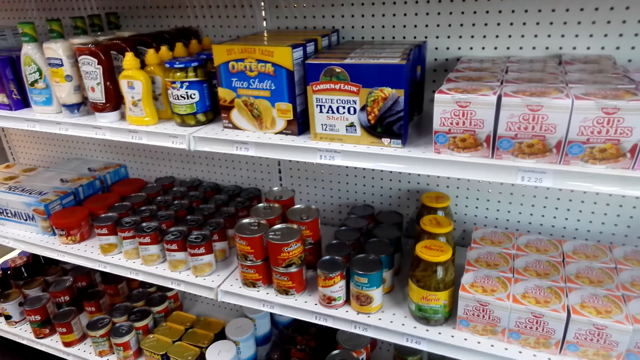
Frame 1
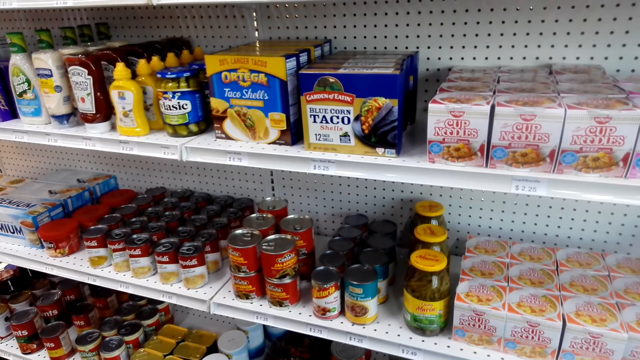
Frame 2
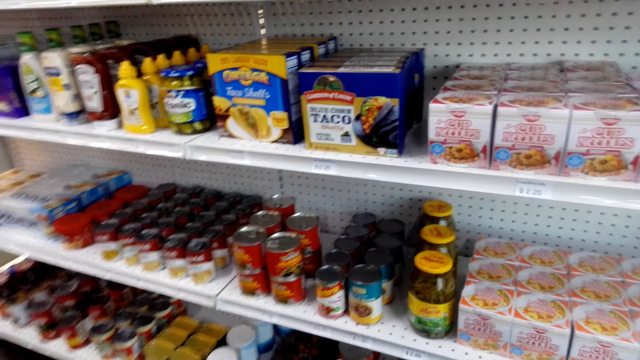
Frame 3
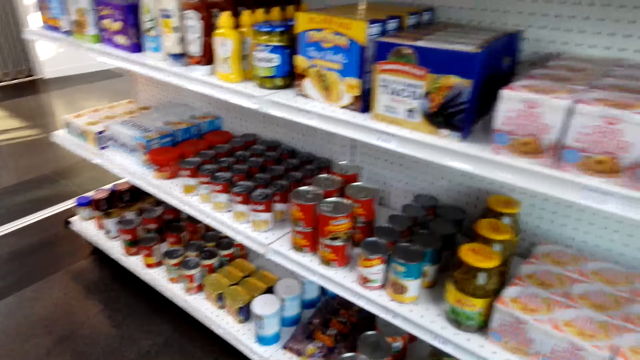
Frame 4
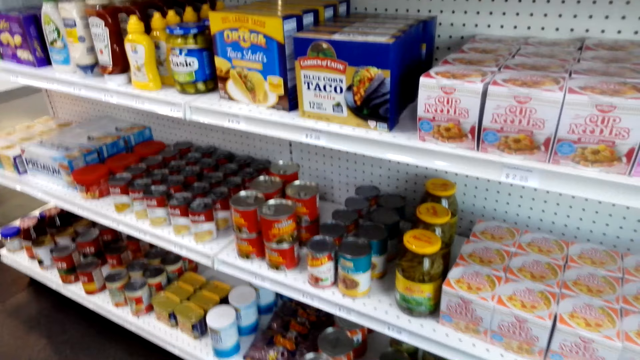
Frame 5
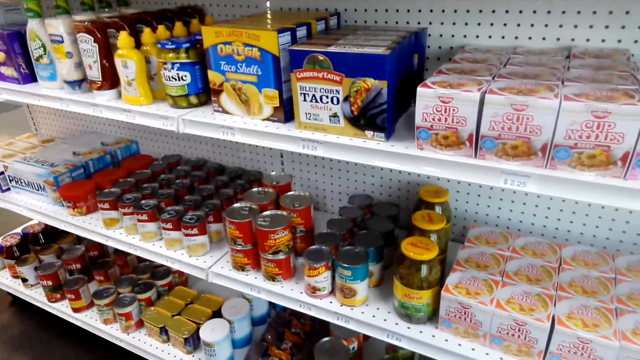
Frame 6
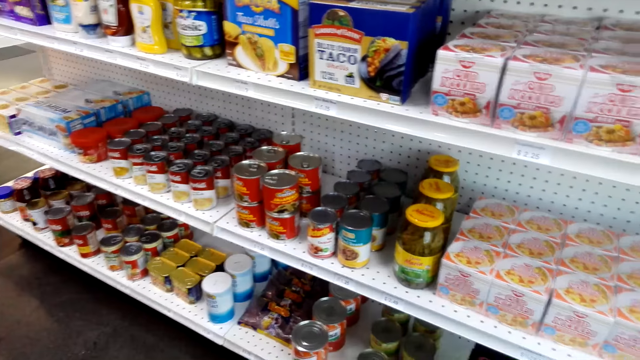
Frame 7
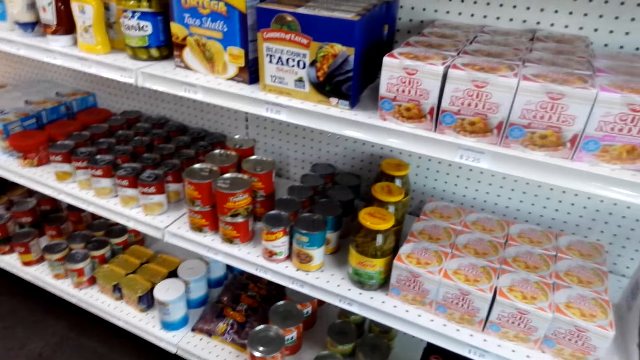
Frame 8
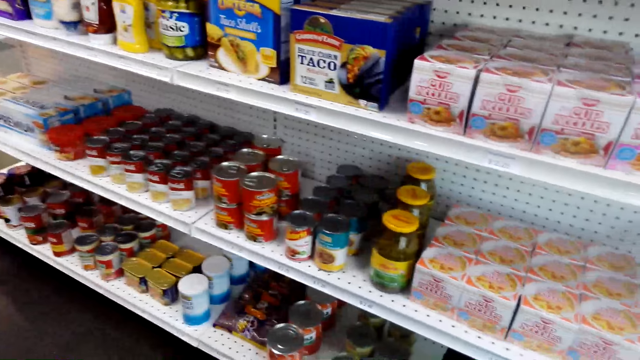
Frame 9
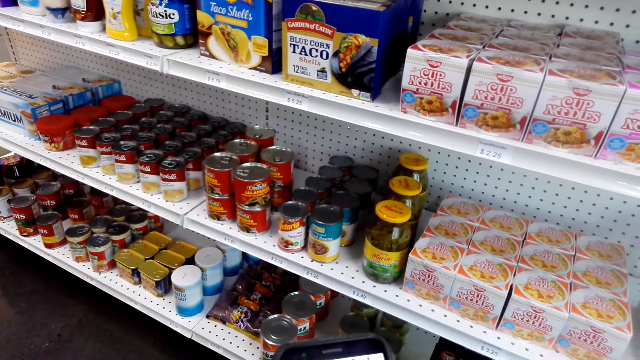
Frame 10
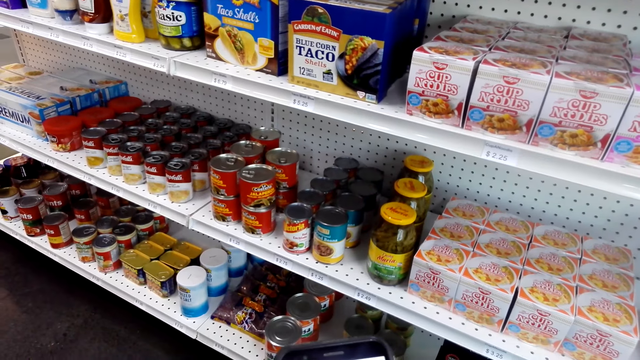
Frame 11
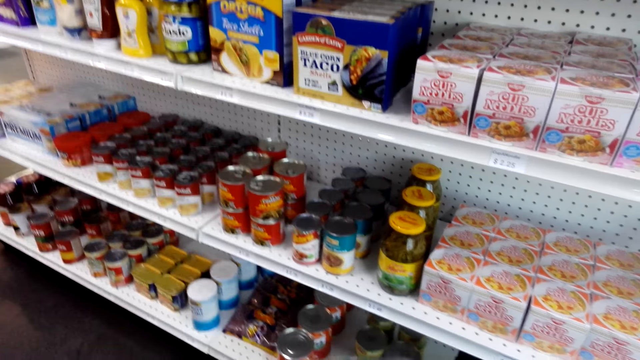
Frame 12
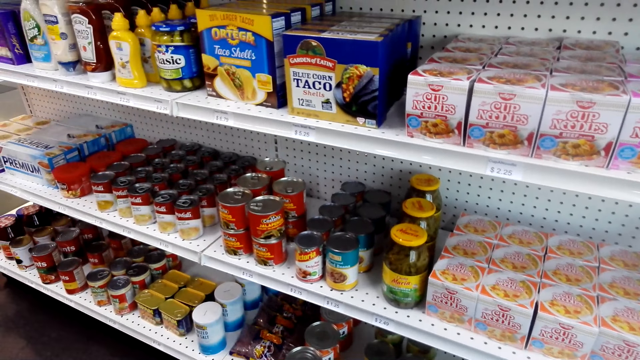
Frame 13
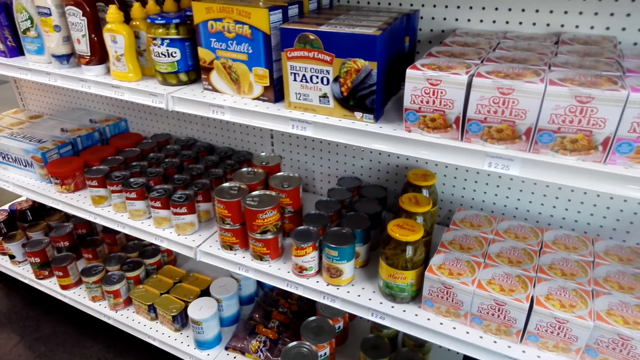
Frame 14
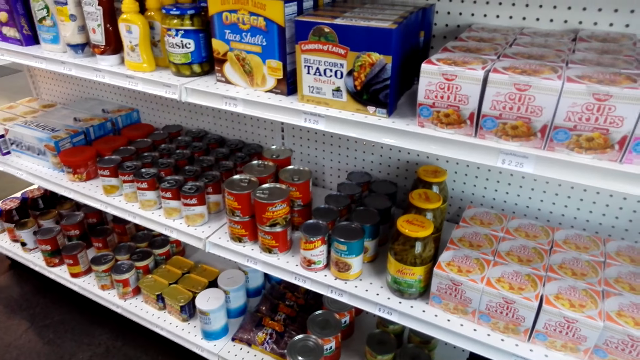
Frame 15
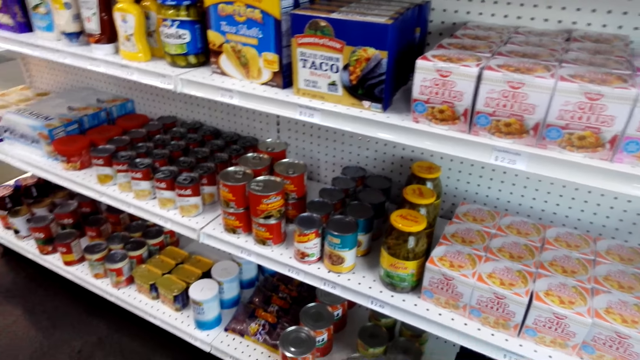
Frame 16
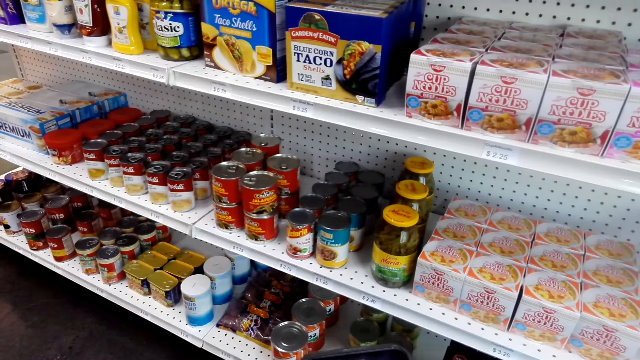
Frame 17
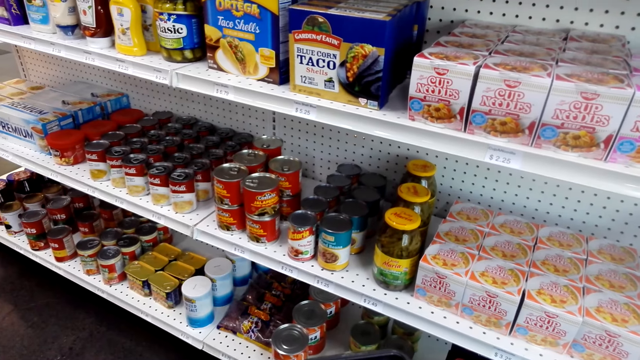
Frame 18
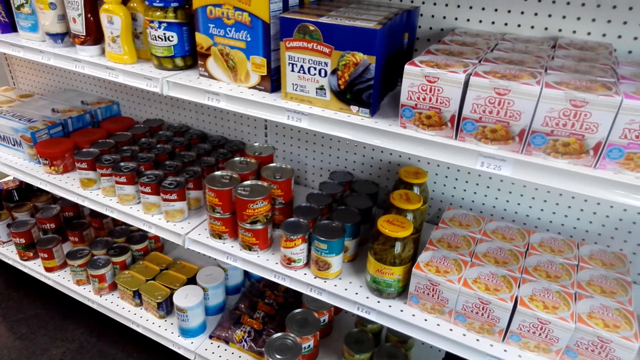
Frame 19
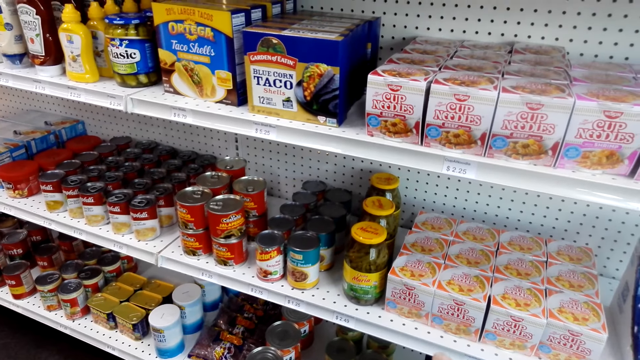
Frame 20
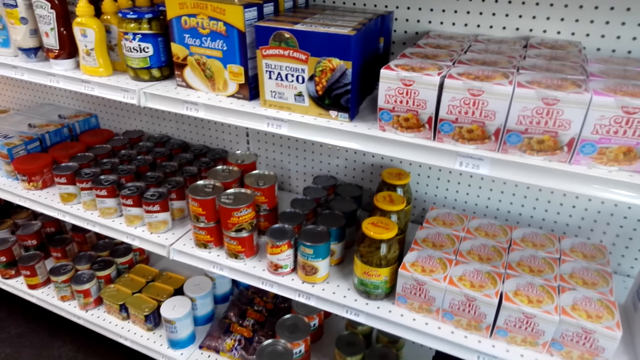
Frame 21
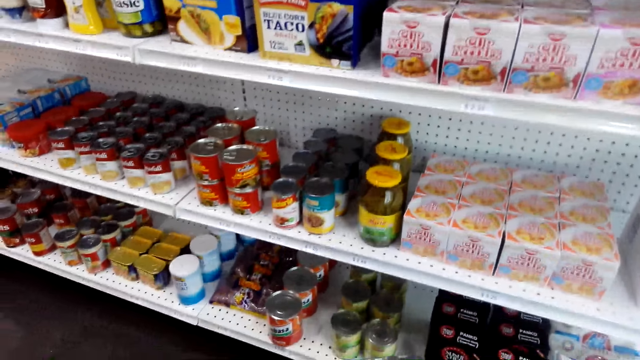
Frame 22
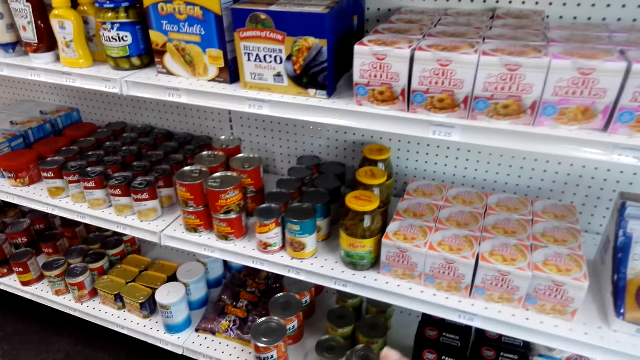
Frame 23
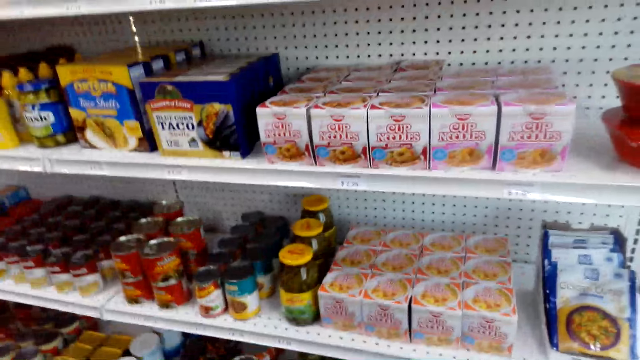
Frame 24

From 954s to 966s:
The camera wearer talks.

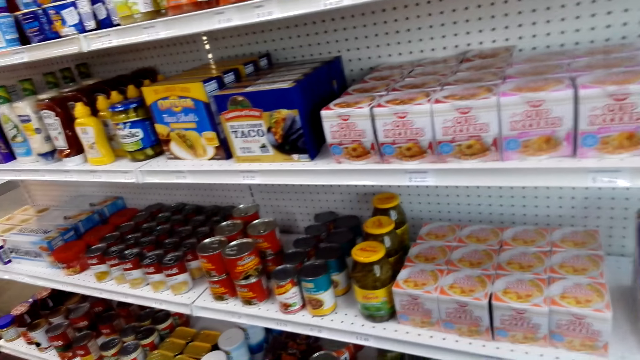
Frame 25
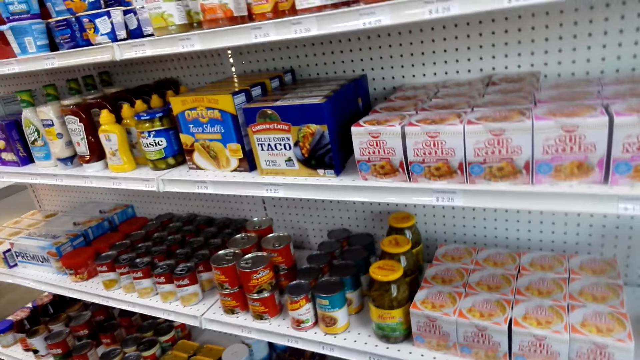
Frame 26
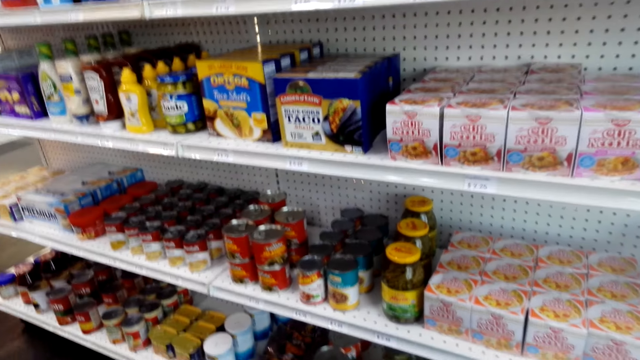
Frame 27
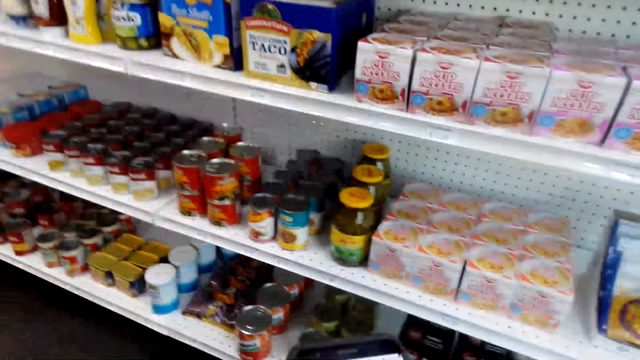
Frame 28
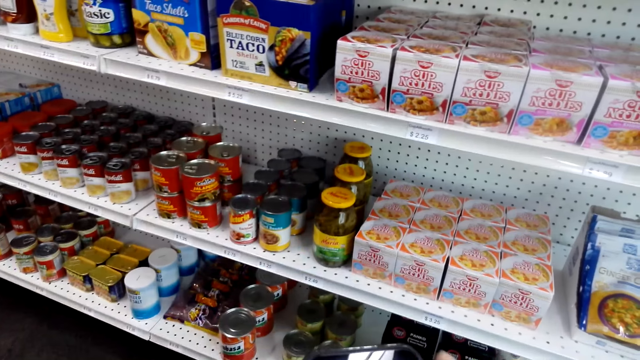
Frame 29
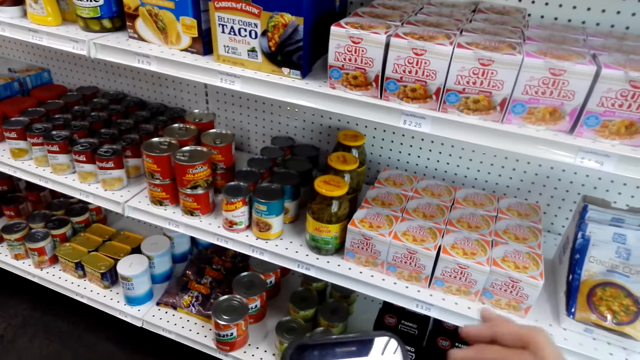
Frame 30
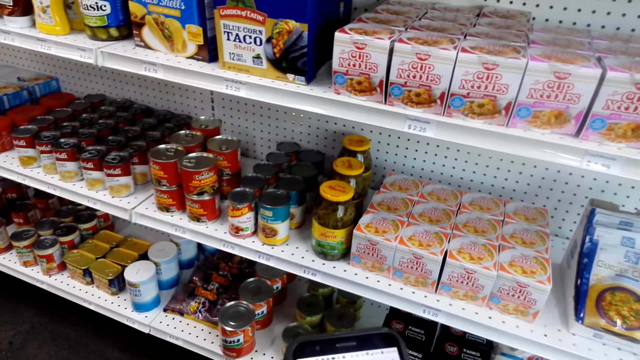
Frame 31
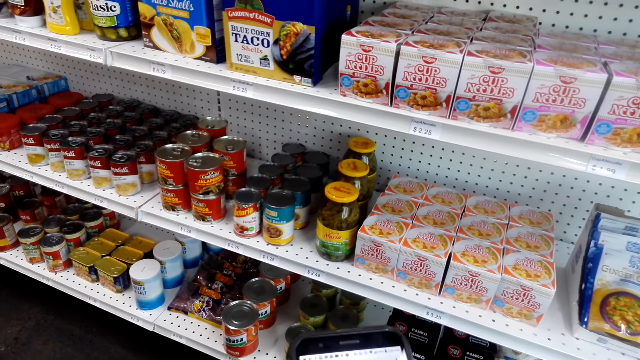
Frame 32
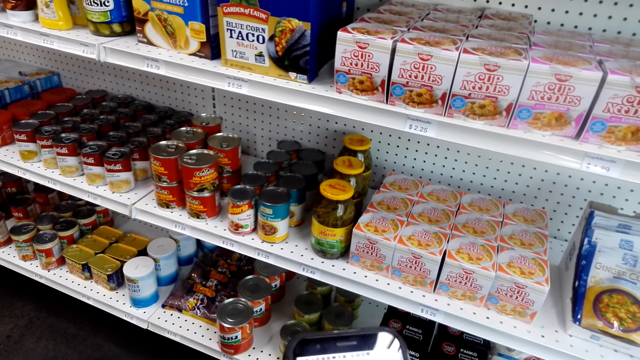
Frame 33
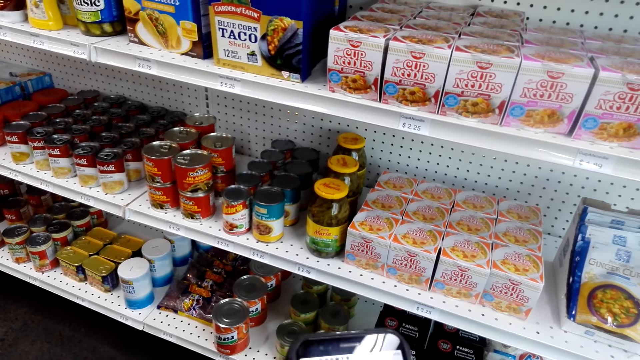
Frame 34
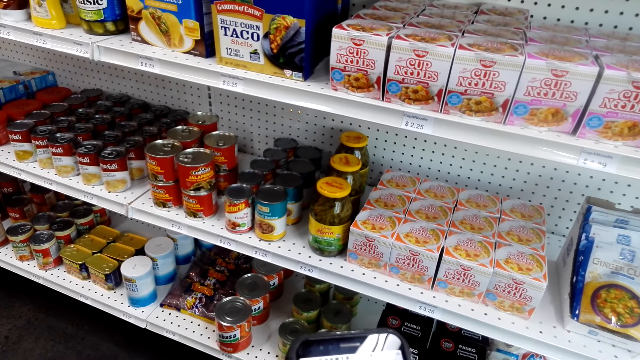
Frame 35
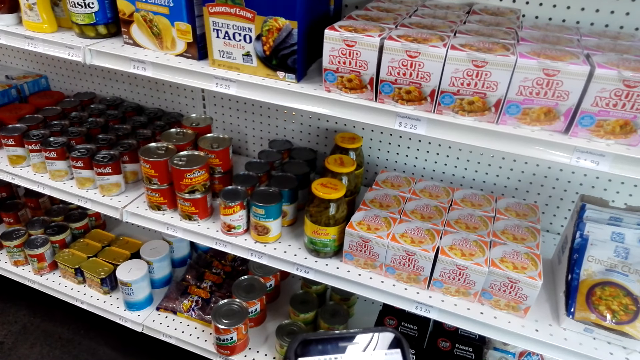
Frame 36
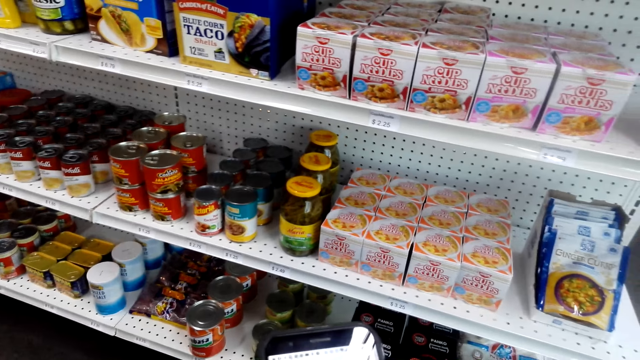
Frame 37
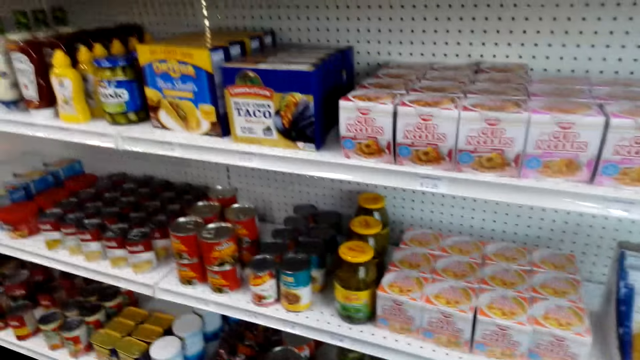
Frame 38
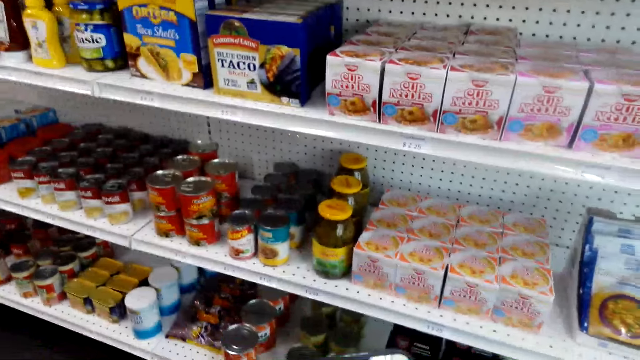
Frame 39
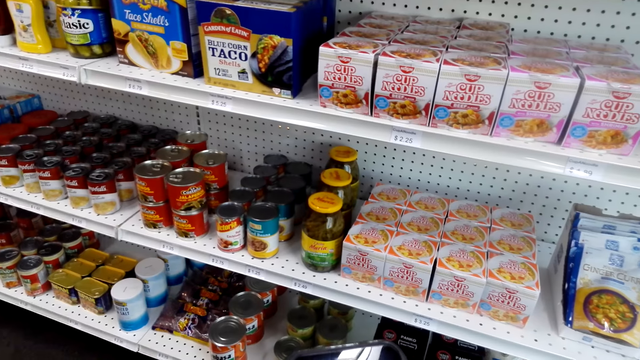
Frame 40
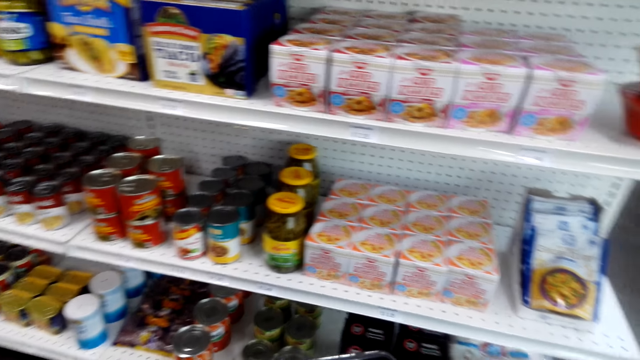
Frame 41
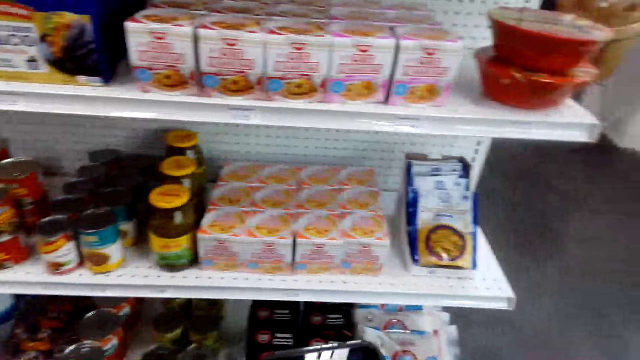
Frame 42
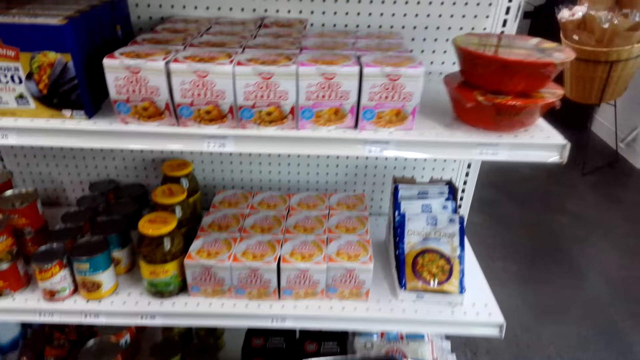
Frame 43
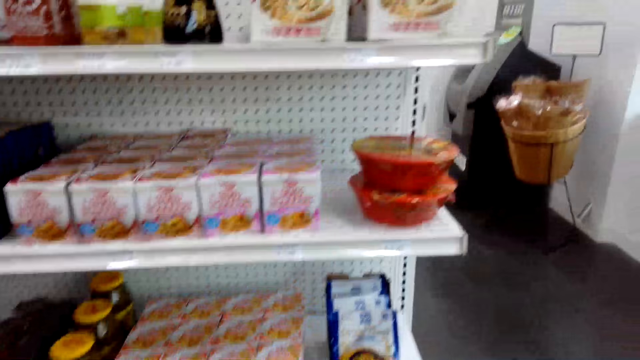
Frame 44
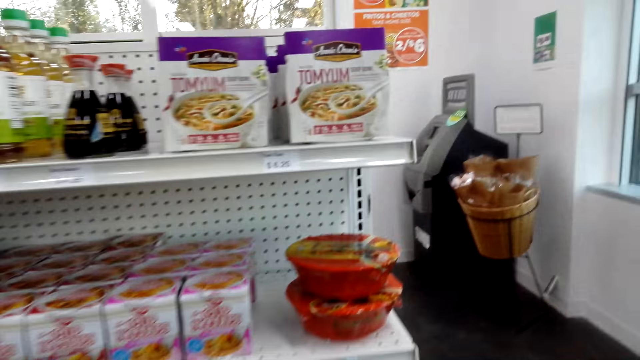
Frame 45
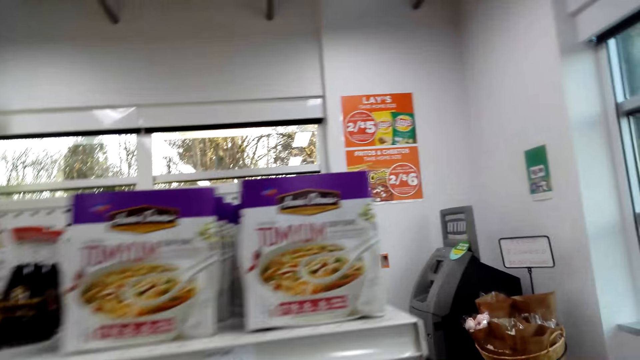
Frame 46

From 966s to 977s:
The camera wearer uses her phone. Someone talks.
